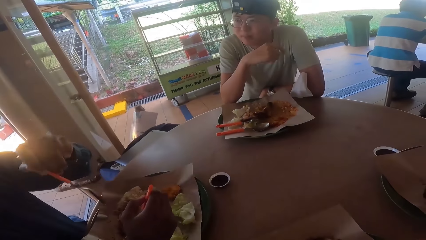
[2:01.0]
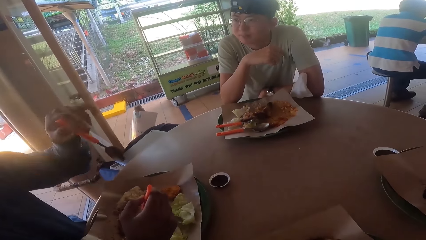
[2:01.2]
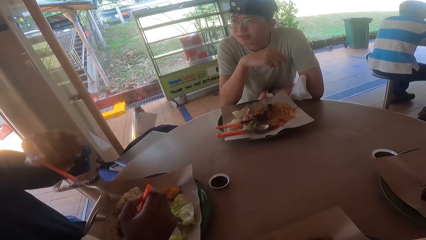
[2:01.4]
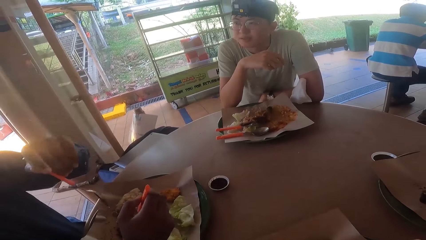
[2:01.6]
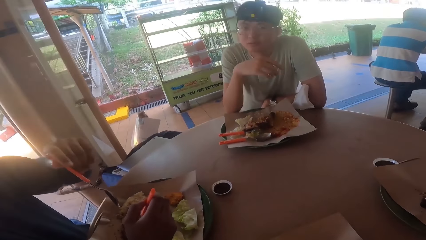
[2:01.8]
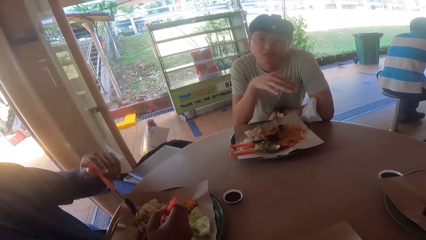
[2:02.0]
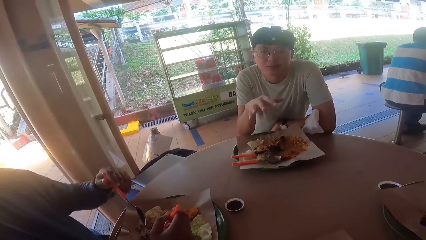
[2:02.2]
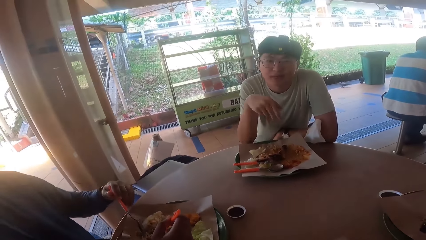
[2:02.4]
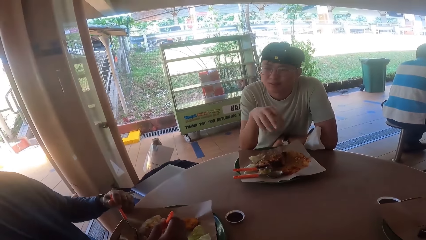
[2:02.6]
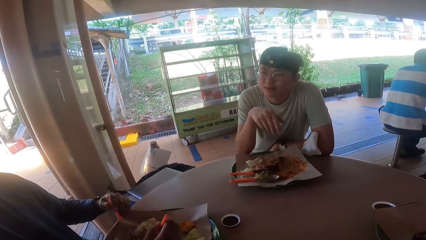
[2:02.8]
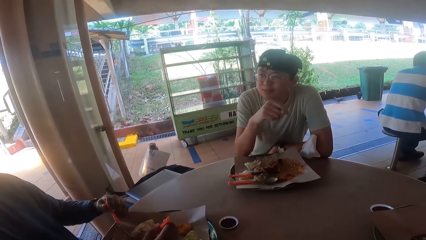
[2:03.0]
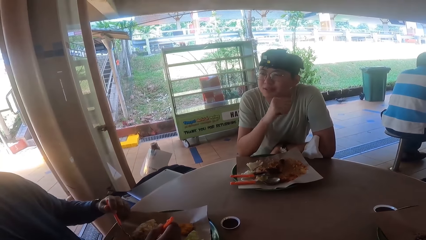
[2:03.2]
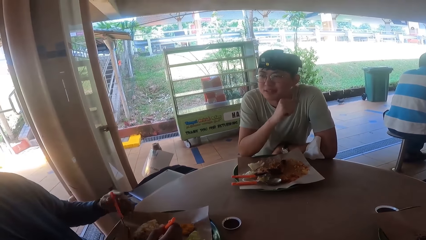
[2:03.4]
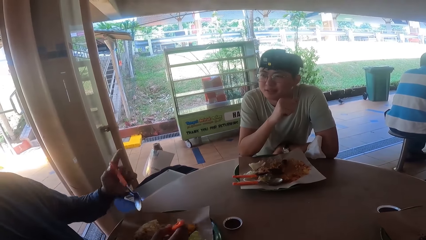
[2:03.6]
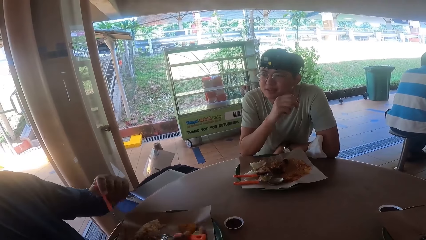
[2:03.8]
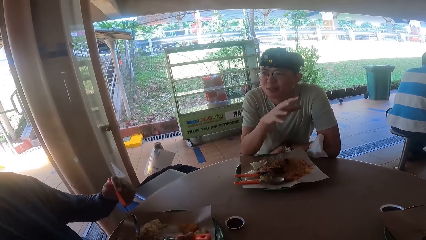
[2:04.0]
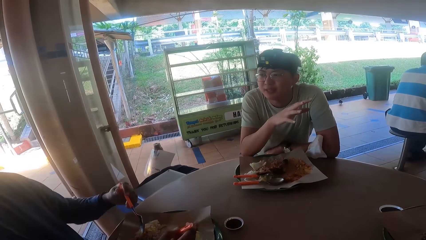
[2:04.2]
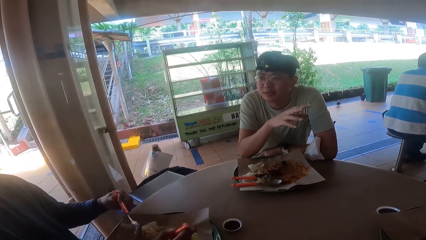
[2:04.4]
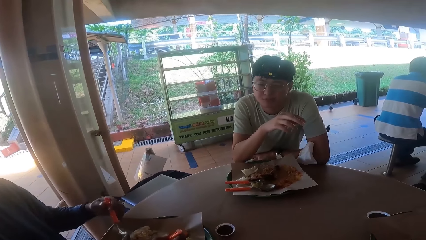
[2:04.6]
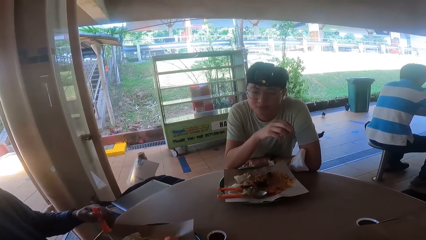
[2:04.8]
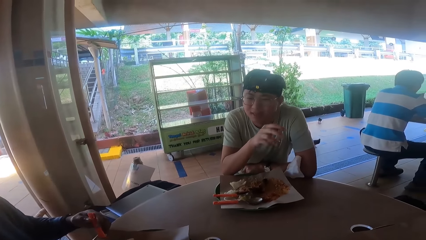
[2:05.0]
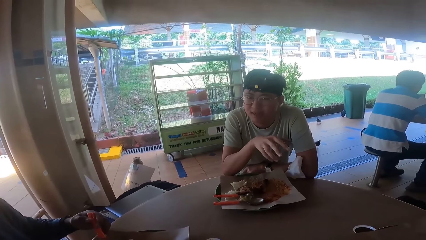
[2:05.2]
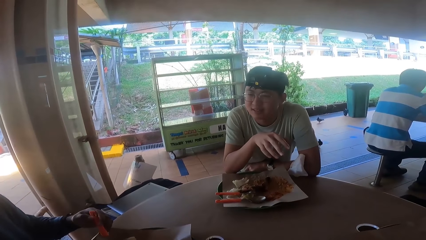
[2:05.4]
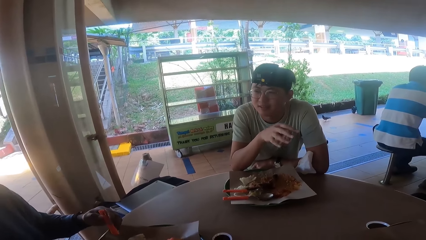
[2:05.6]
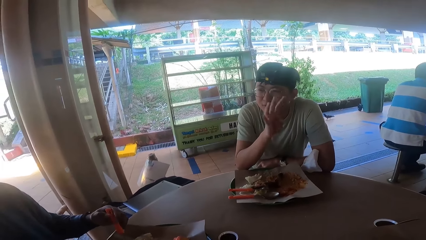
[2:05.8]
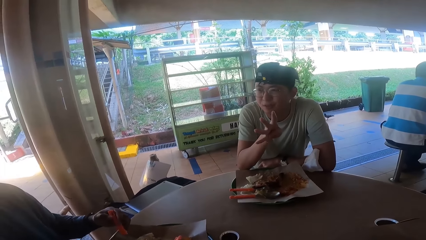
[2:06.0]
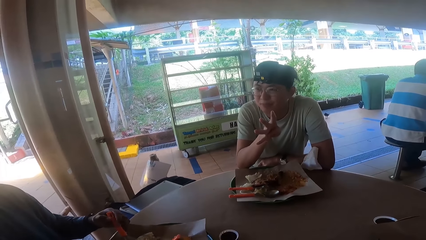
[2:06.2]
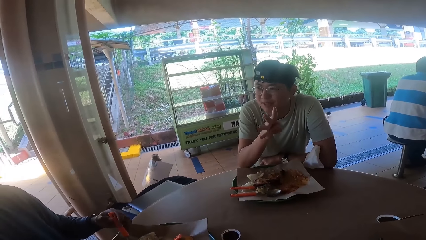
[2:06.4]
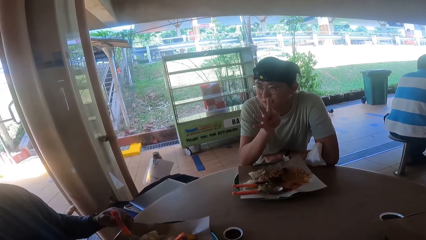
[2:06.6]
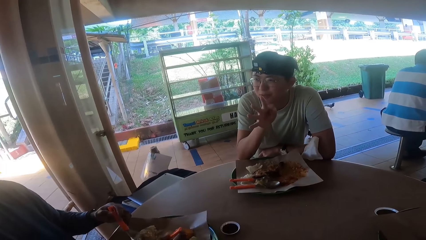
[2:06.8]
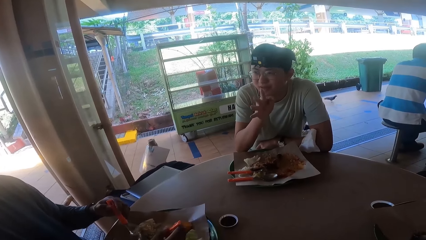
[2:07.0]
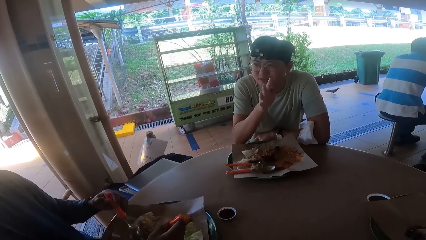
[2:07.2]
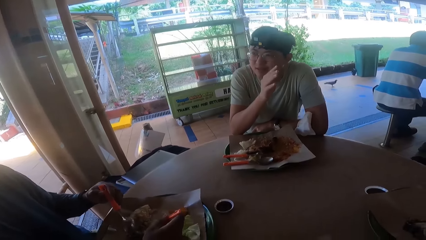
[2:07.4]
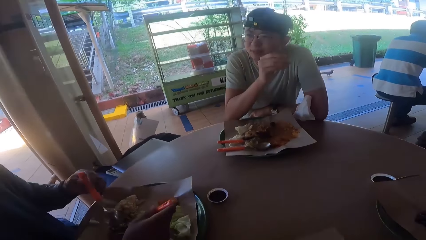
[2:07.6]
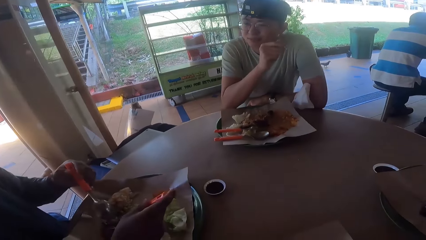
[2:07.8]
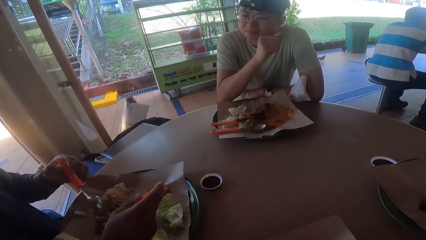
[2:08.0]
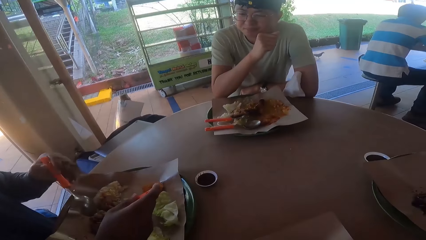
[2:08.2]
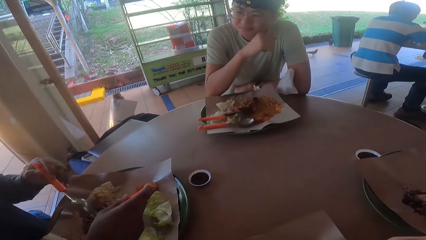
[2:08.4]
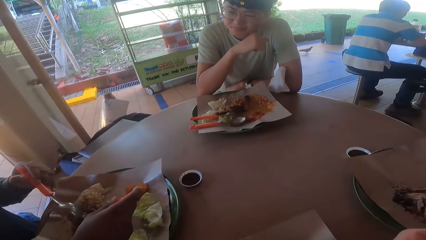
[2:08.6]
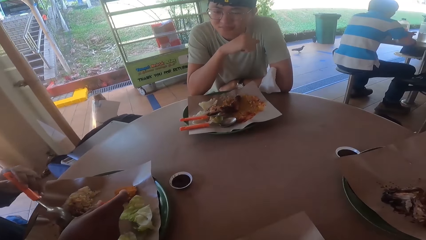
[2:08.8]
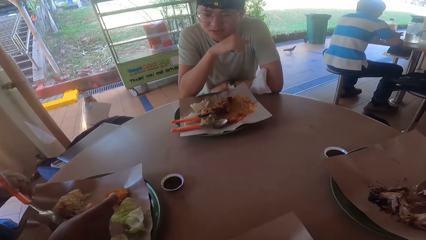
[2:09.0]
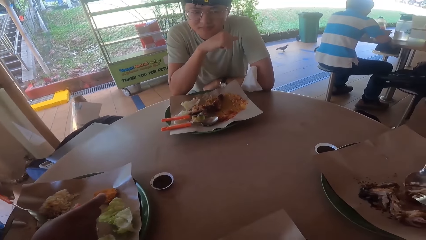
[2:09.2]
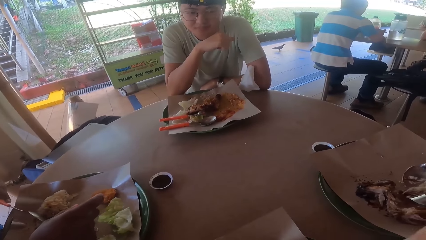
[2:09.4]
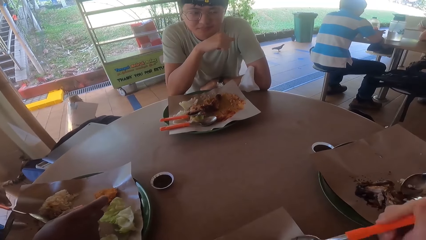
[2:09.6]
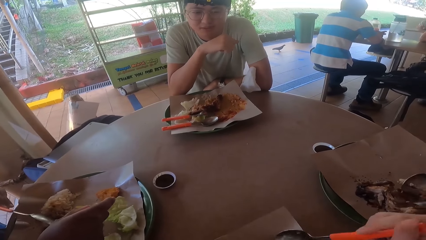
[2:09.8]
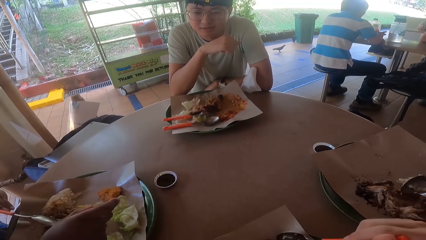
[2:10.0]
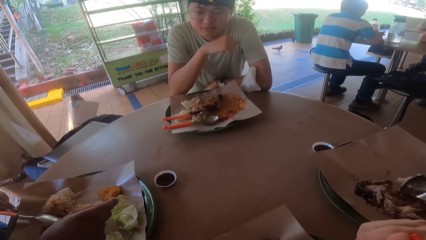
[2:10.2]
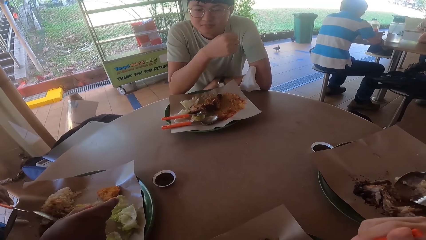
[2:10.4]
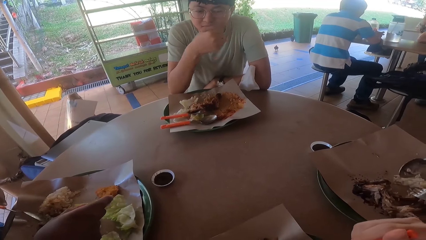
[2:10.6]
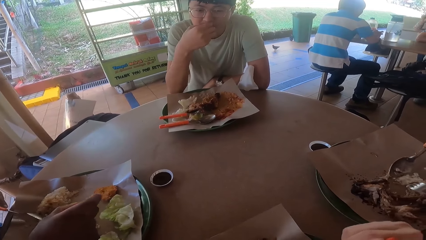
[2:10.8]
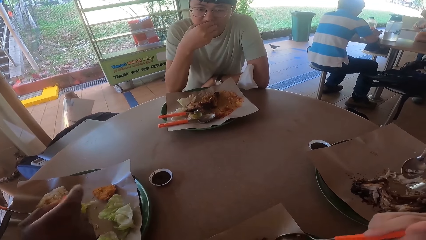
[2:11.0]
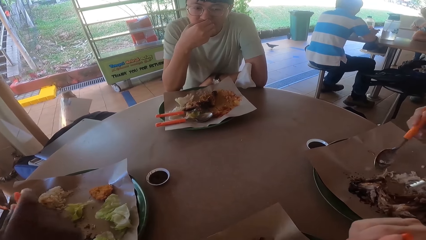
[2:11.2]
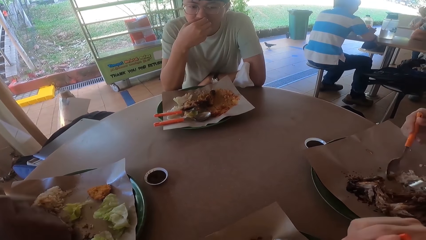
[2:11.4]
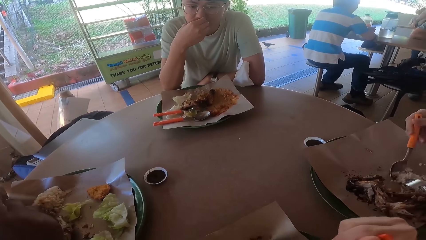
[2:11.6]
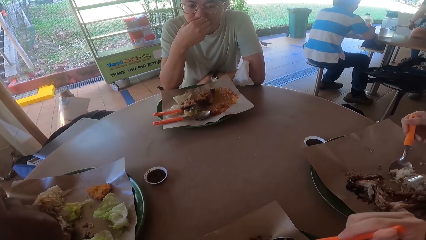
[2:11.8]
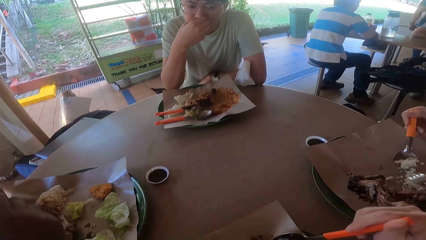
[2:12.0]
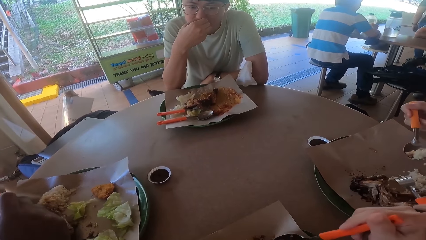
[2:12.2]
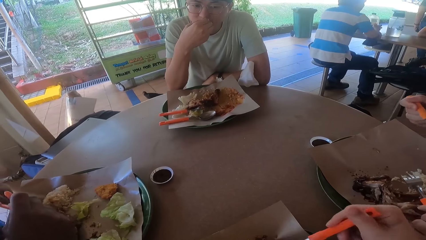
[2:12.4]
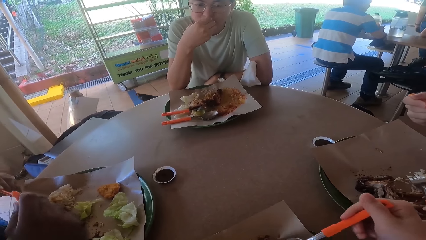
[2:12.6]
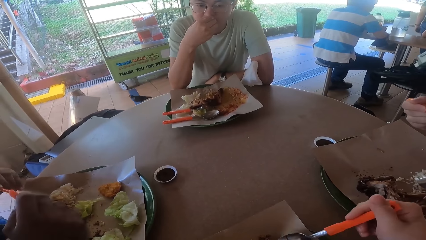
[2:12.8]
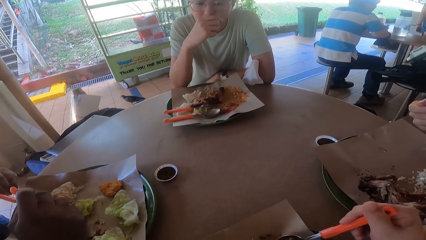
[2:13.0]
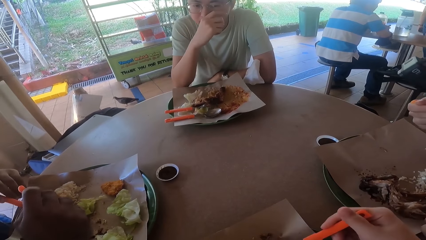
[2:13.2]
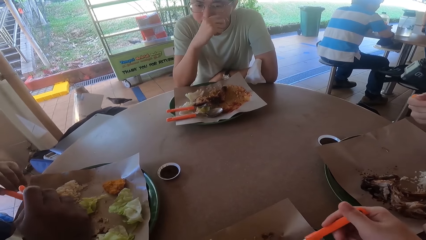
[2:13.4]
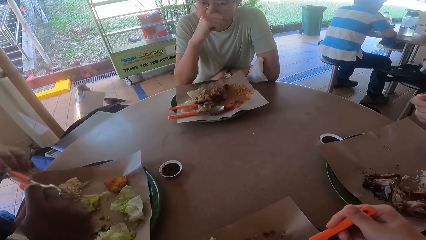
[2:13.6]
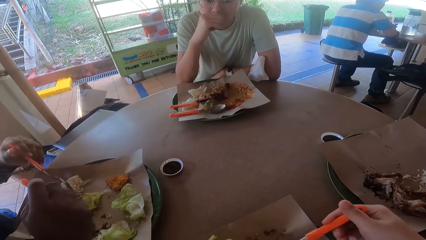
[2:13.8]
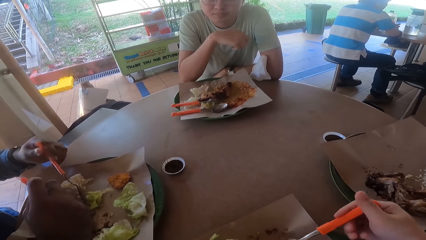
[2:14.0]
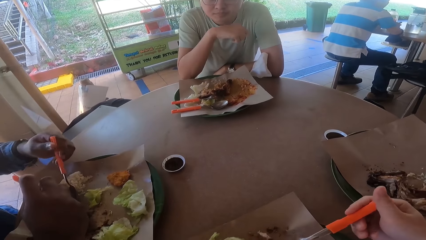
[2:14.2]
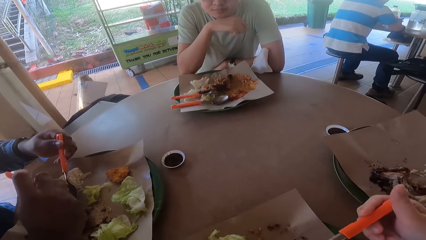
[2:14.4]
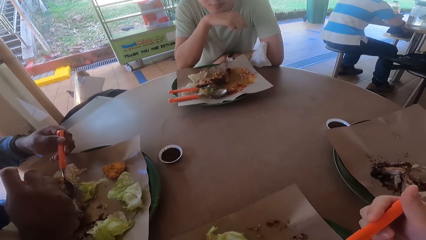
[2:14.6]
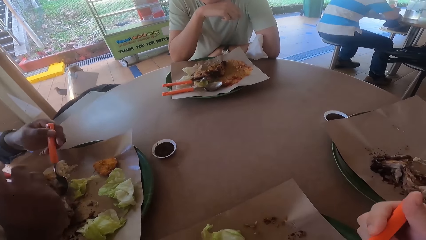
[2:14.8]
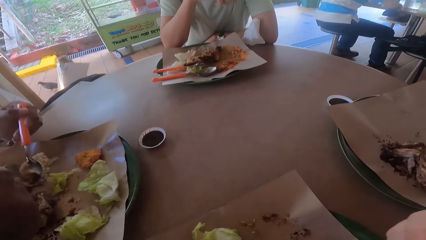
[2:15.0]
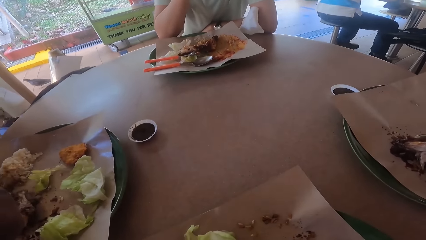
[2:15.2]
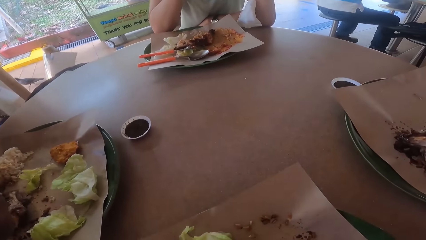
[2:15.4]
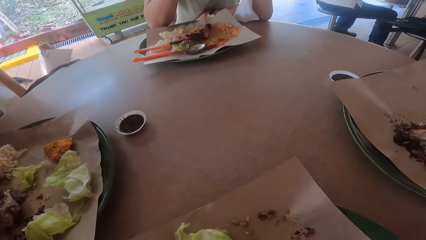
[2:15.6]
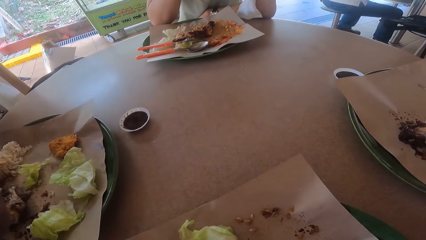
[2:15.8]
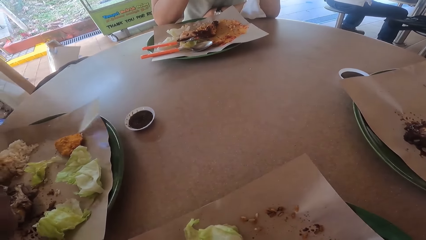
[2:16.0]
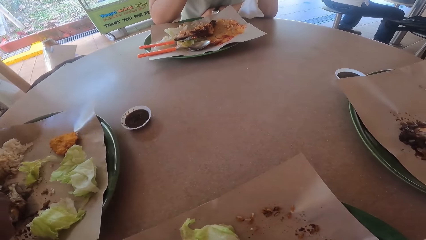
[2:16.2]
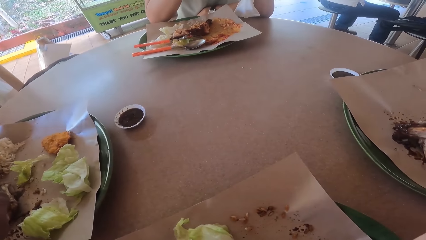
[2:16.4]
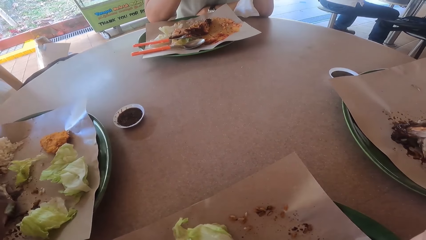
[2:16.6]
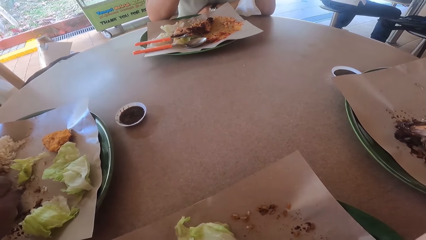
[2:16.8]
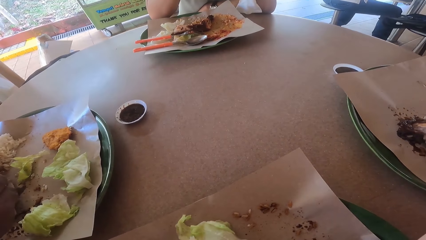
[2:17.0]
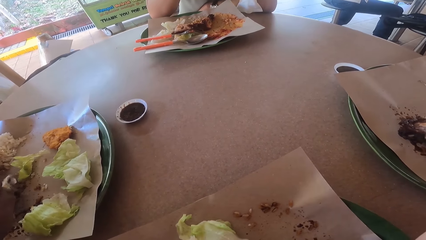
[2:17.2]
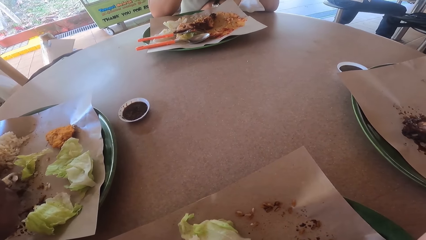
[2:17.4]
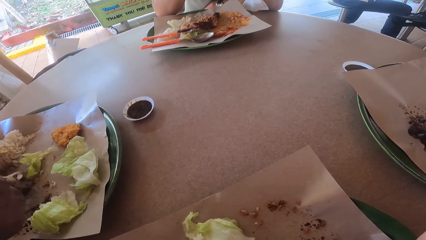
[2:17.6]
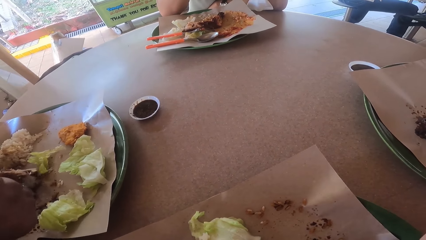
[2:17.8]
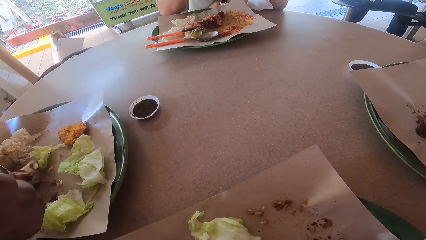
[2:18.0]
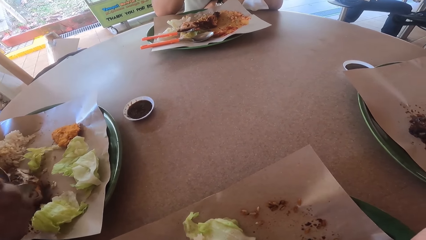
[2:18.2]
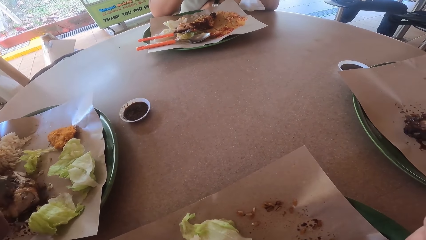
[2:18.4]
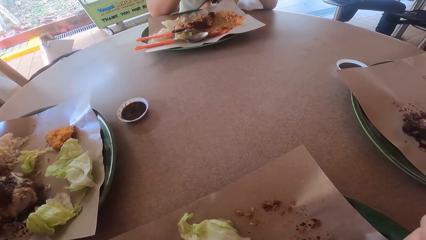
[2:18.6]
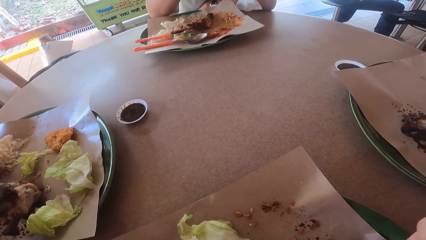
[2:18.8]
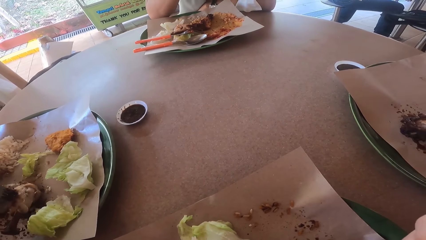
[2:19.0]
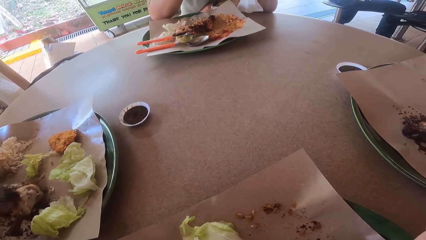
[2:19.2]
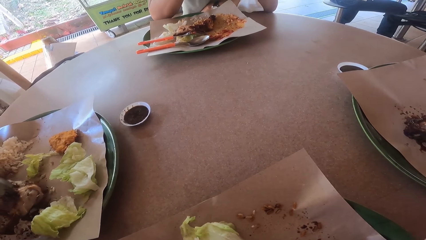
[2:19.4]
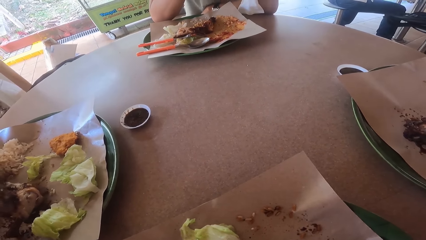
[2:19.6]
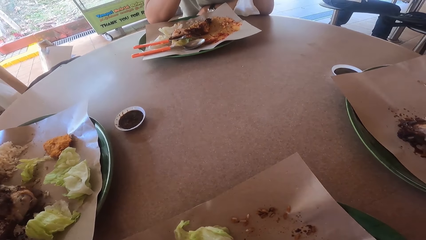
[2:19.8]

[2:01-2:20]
A man fetches food from his plate and eats food from his plate.
